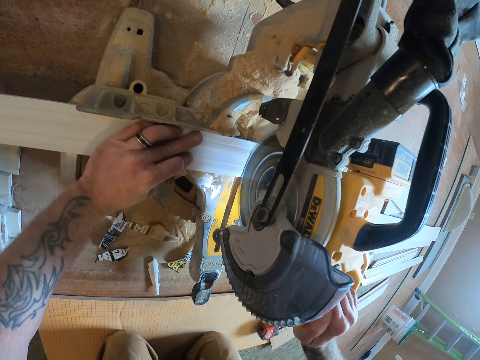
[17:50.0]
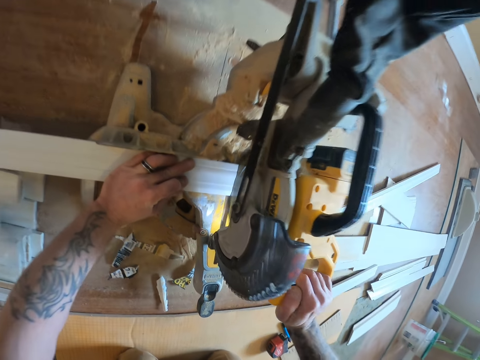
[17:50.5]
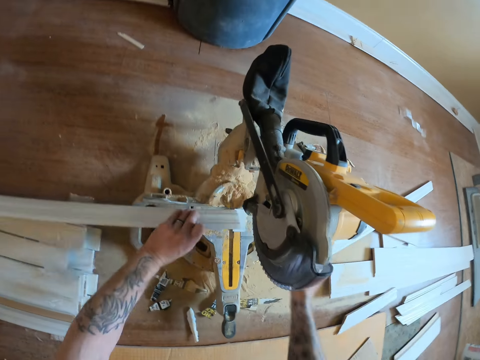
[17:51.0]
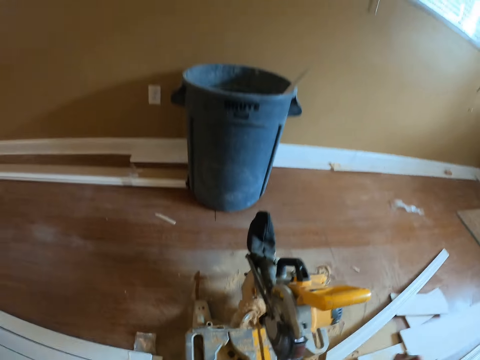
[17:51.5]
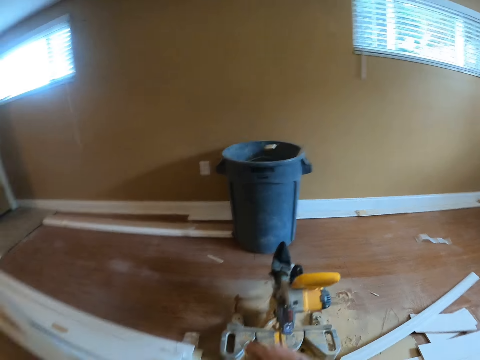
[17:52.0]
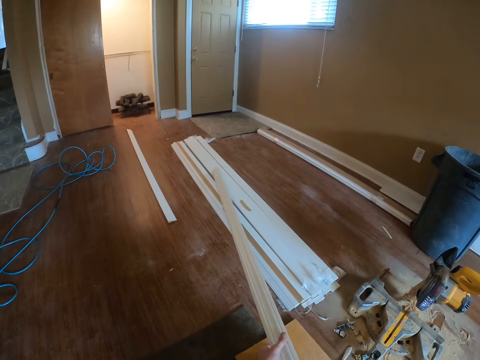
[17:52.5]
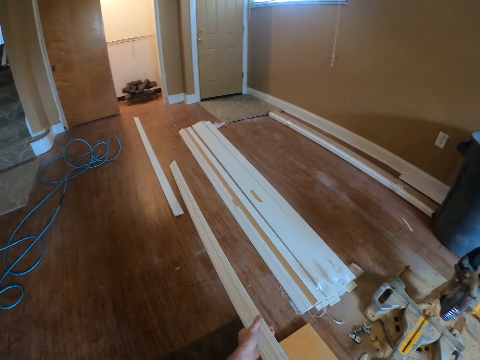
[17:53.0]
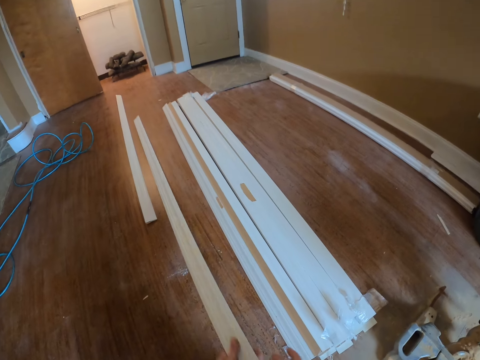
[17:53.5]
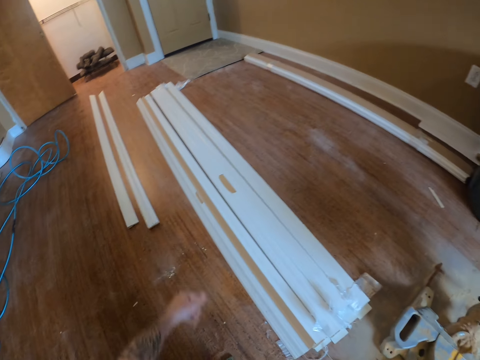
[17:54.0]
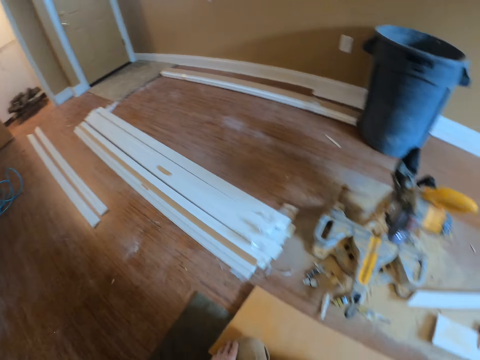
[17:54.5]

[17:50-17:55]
The camera wearer pulls his hand off the trigger. He picks up the wood plank or door casing. He throws a piece of door casing in a waste bin. He pulls the door casing. He pushes the wood plank aside.

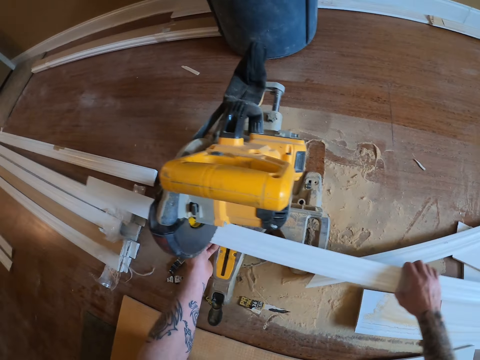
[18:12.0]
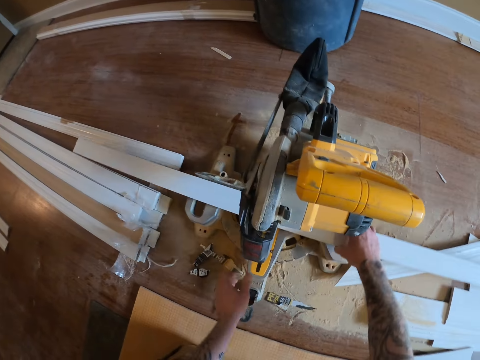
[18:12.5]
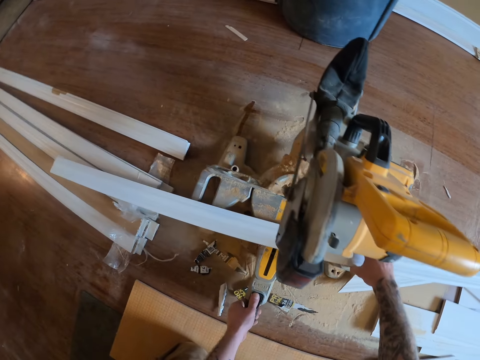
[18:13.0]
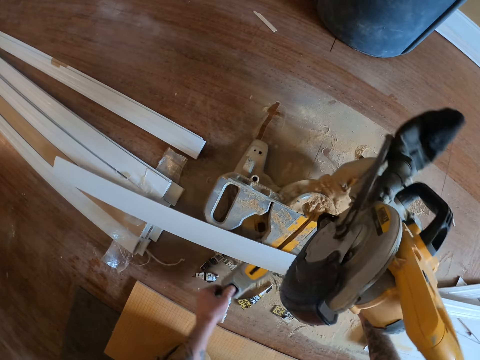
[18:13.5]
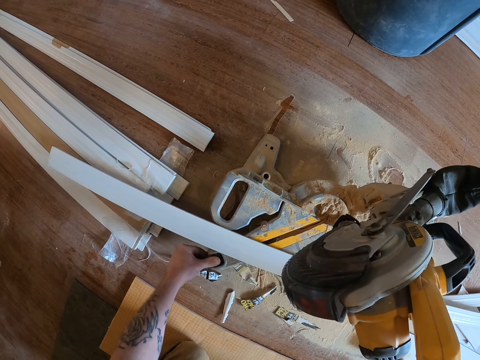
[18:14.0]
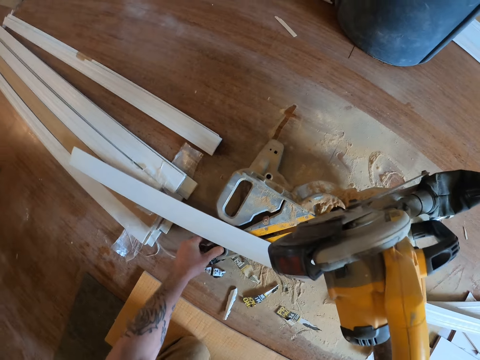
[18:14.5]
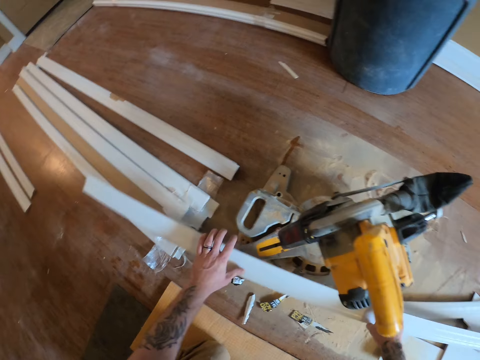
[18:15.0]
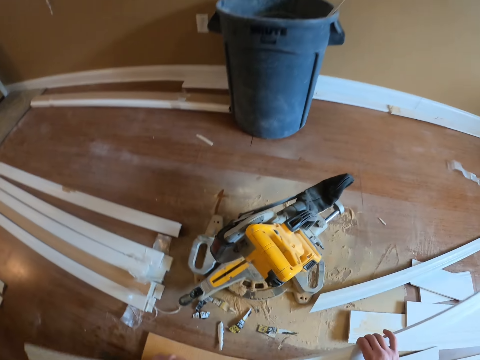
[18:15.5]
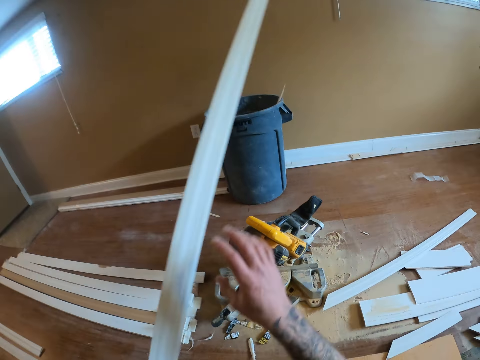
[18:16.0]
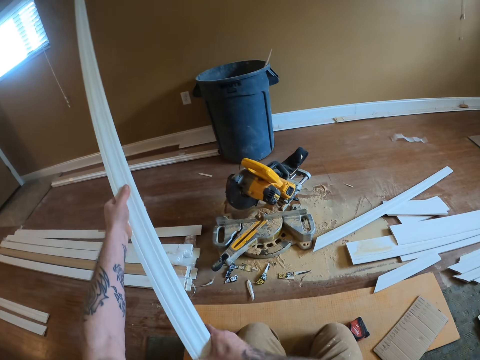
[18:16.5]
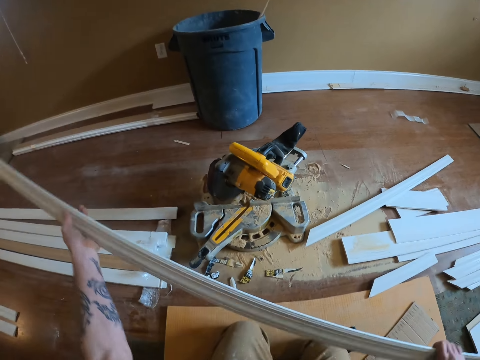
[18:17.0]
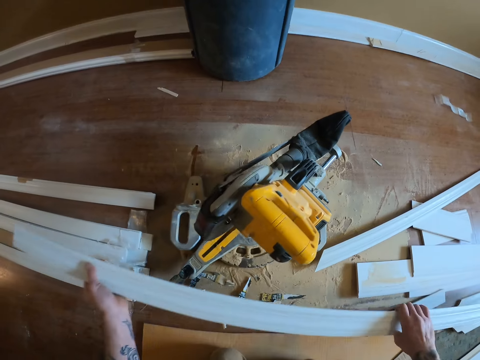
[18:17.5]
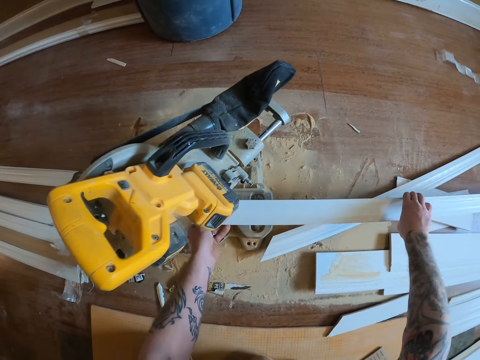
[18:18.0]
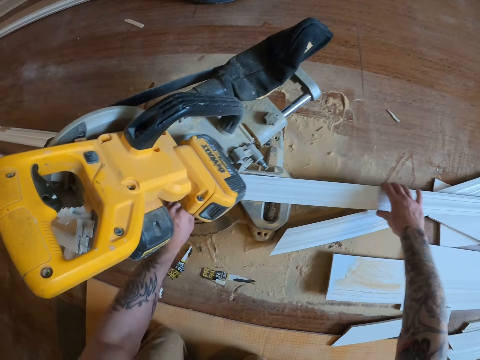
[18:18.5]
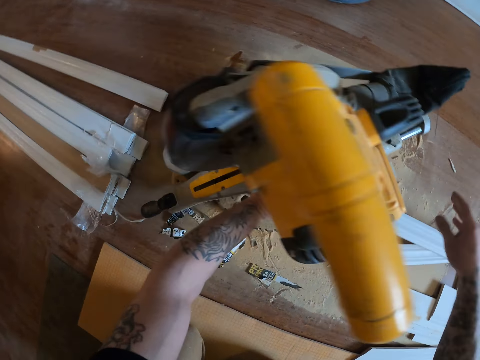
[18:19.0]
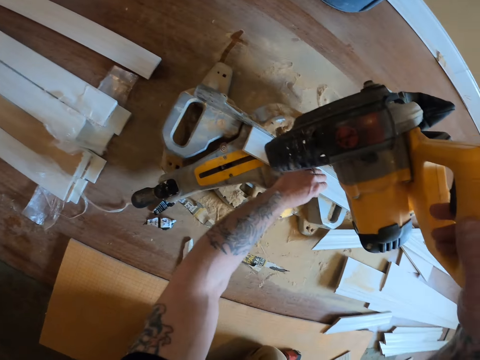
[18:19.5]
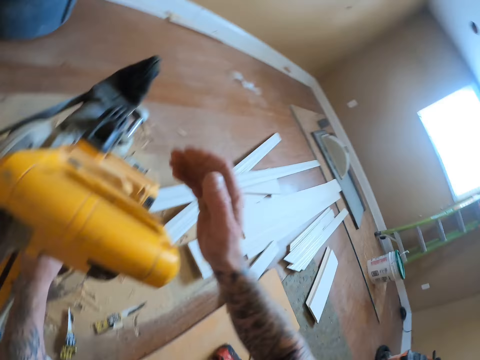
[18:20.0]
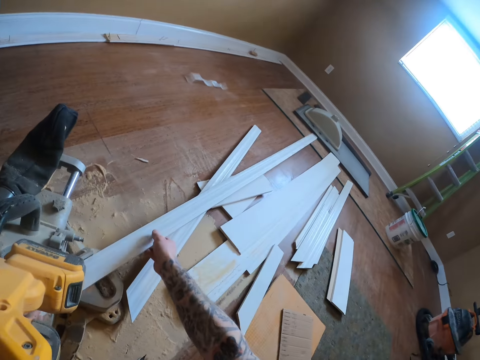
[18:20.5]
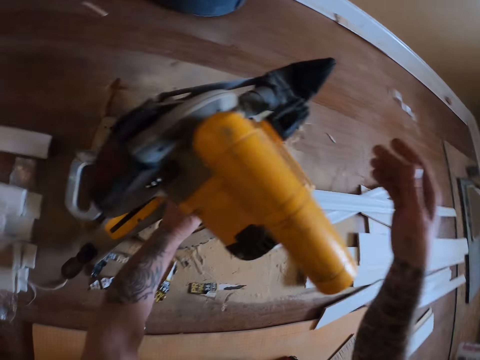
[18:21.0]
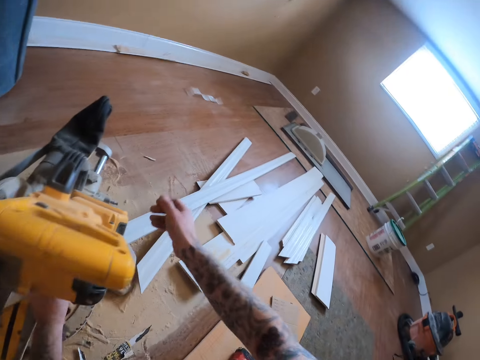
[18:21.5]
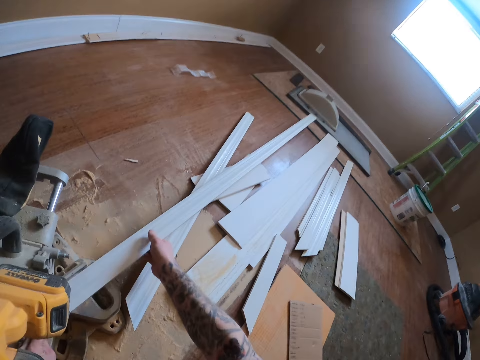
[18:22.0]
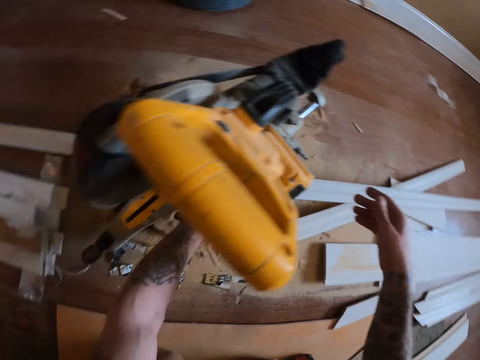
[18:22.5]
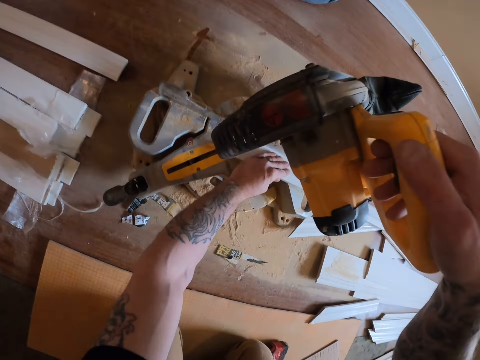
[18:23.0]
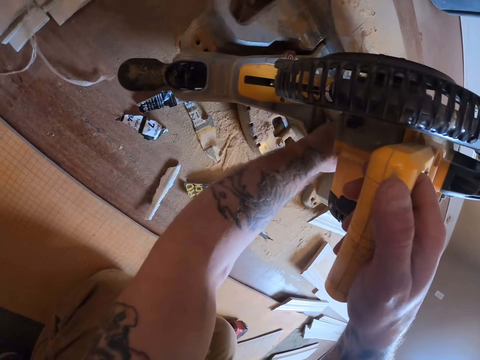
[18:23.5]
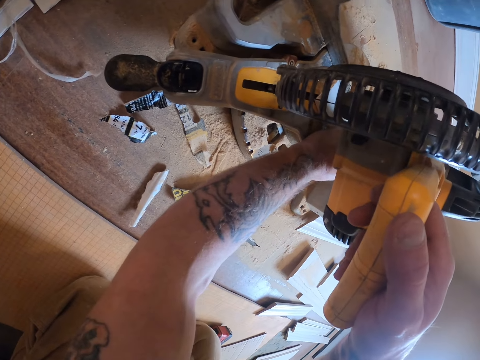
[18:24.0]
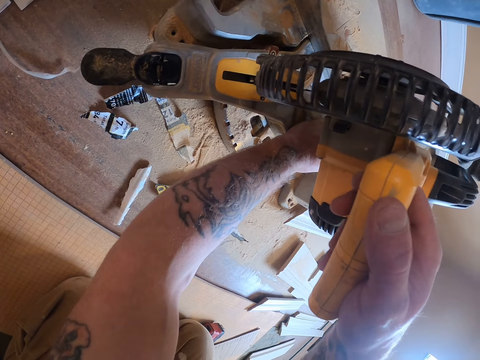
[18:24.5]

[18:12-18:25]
The camera wearer pulls a door casing or wood plank. They put the wood plank on the circular saw machine or miter saw. They hold the miter saw handle and rotate the miter saw. They pick up the wood piece and turn the wood. They place the wood on the miter saw. They touch the piece of wood. They adjust the wood piece. They pull down the circular saw handle.

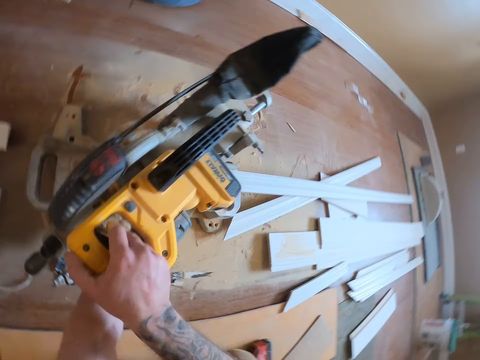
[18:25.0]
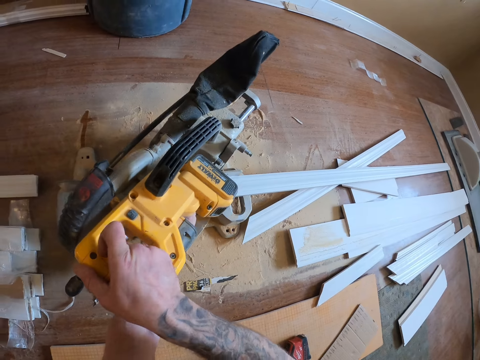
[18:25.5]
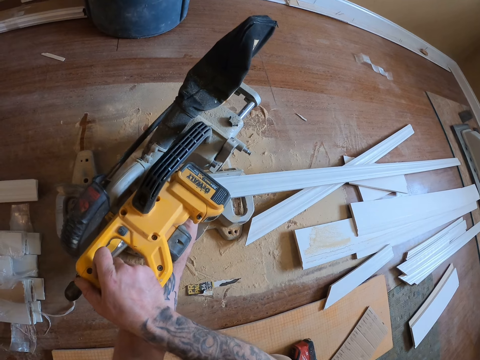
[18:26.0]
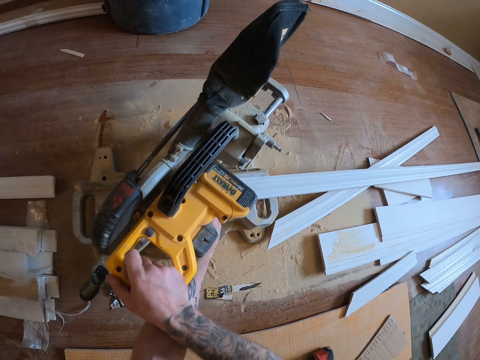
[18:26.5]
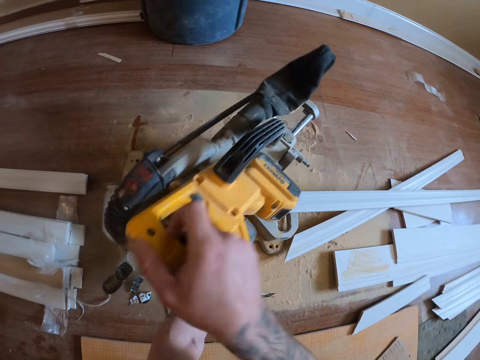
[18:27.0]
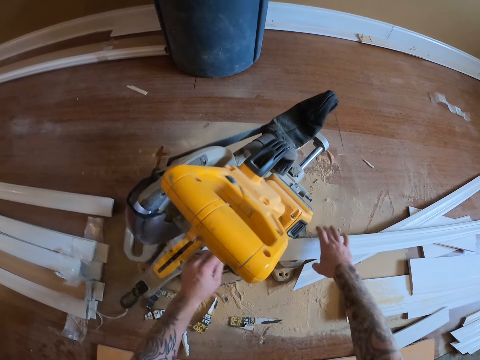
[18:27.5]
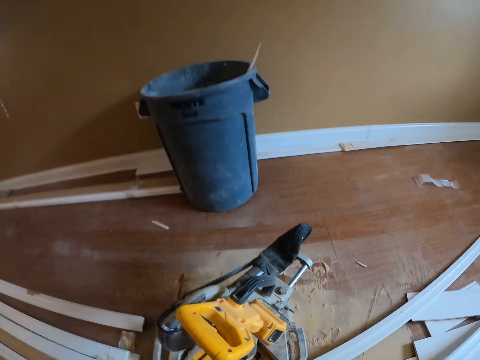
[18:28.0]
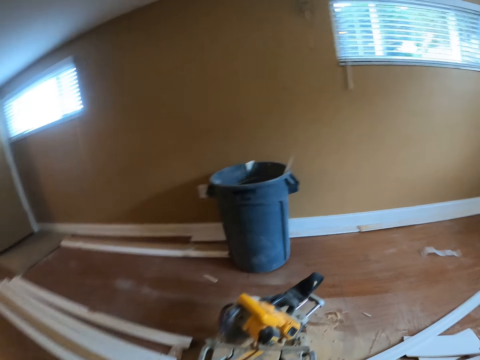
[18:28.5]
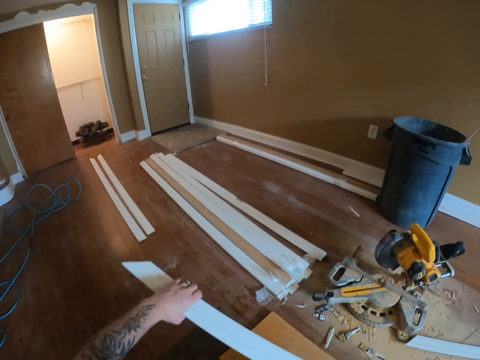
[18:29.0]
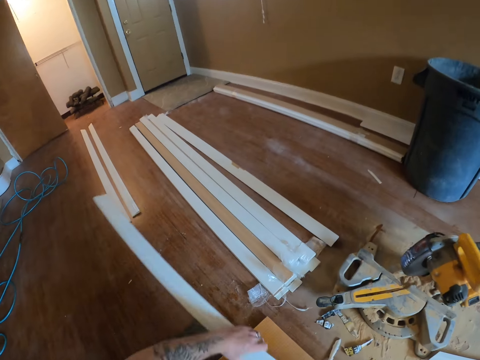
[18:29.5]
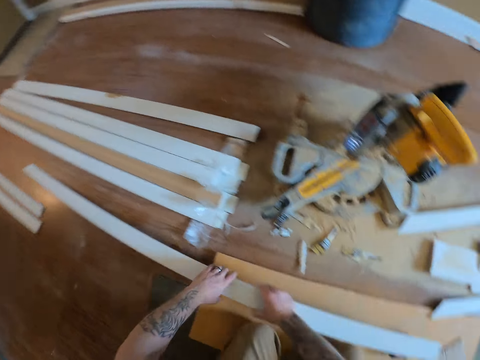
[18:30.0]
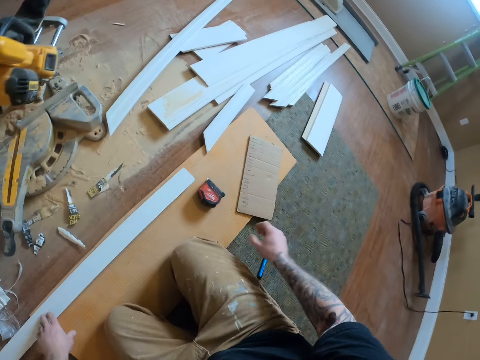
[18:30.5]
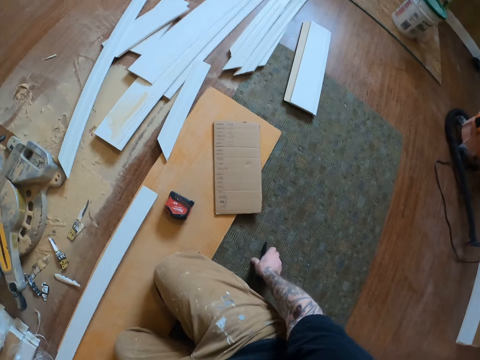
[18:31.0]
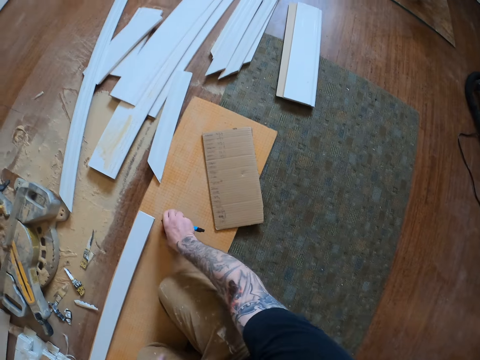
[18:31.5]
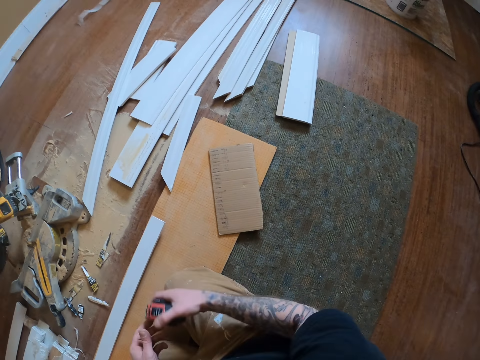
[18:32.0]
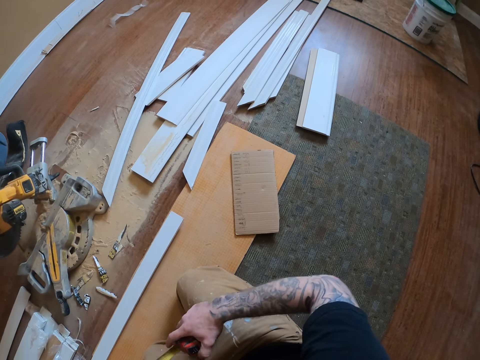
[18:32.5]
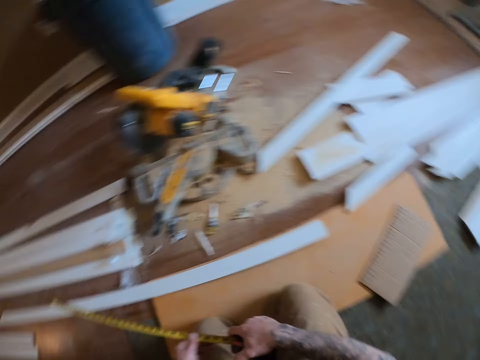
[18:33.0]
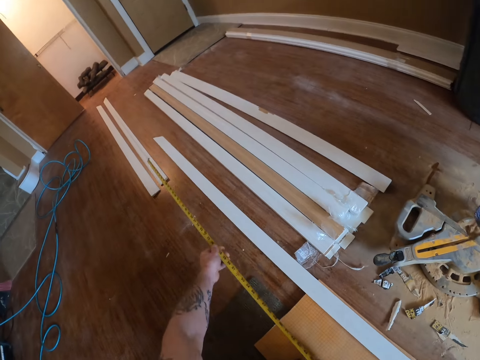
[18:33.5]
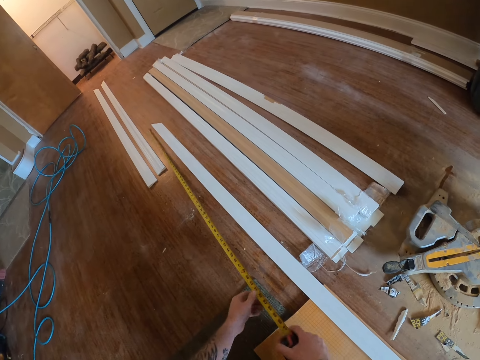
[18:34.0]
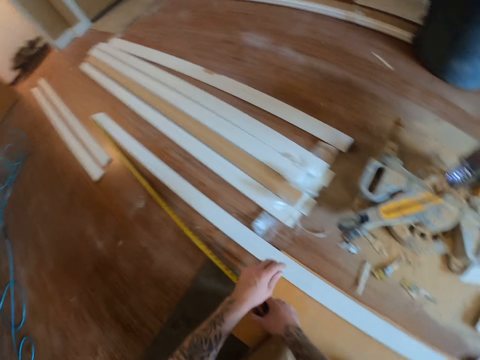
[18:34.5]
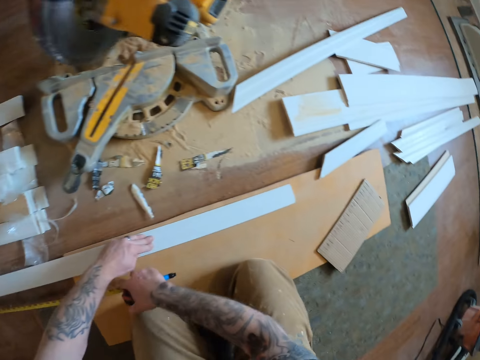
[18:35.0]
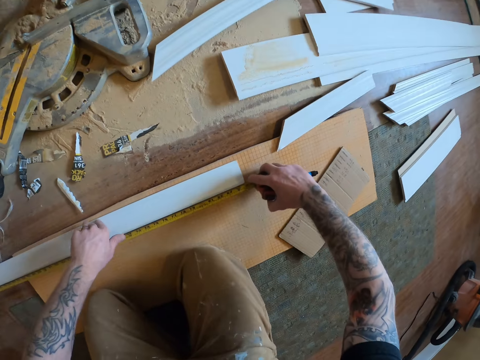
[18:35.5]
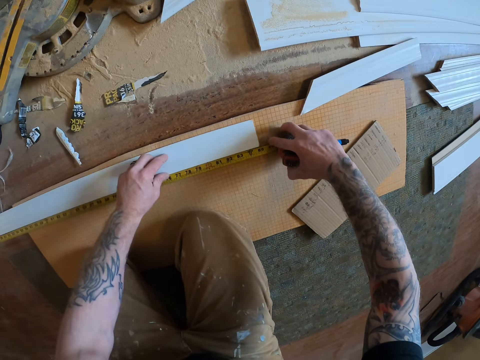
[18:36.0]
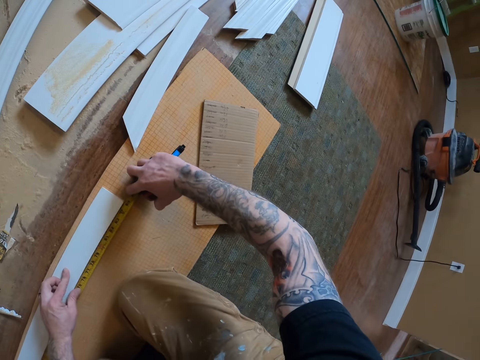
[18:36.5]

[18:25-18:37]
The camera wearer cuts the wood piece. They pick up a wood piece and throw the wood piece in the bin. They put the piece of wood on the floor. They pick up a pen and pick up a tape measure. They open the tape measure. They measure the piece of wood.
